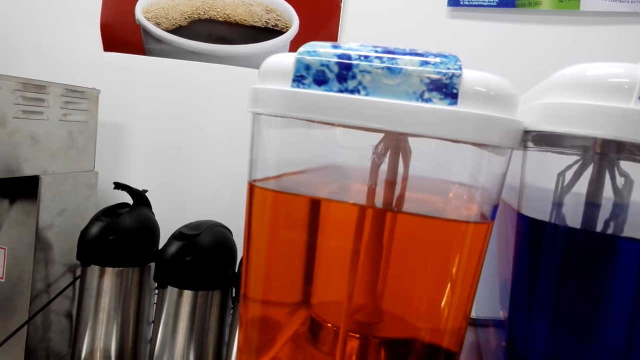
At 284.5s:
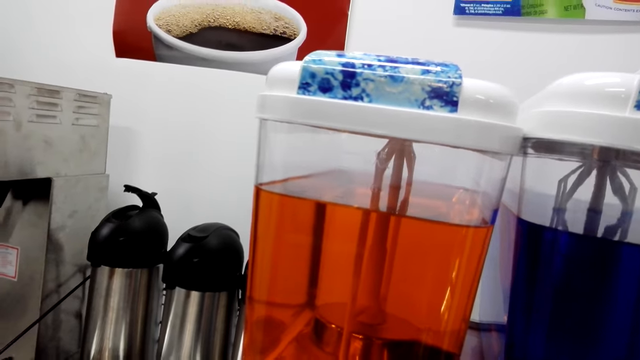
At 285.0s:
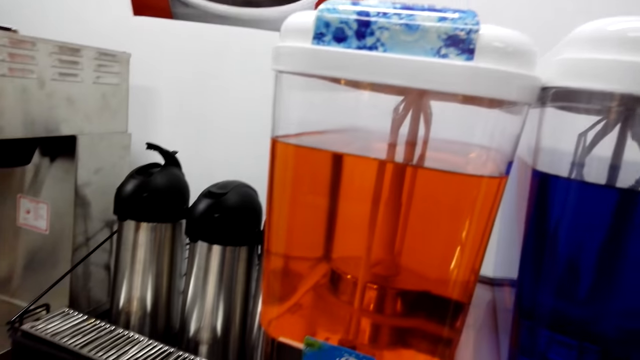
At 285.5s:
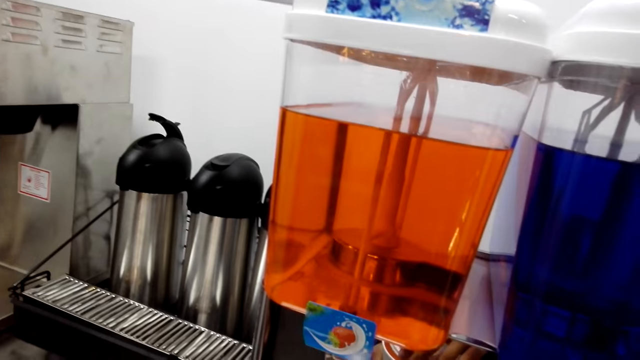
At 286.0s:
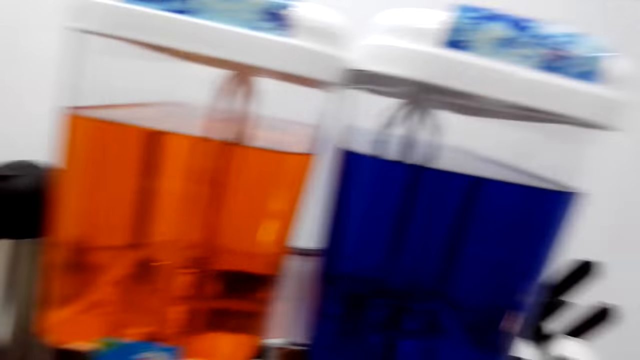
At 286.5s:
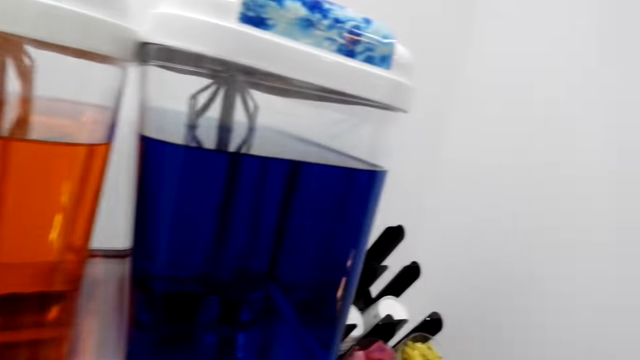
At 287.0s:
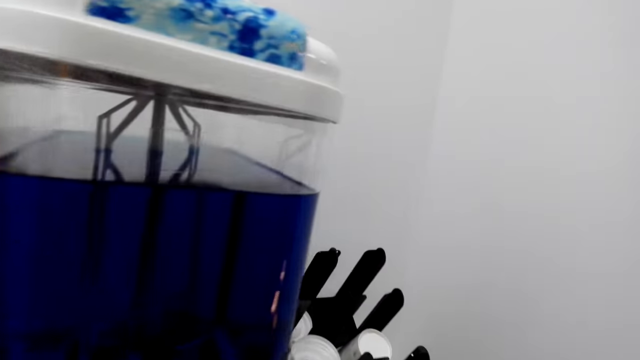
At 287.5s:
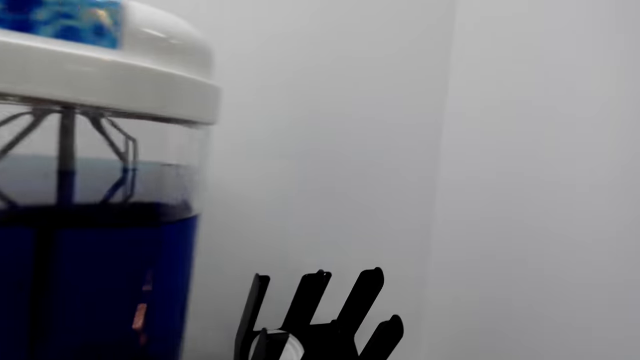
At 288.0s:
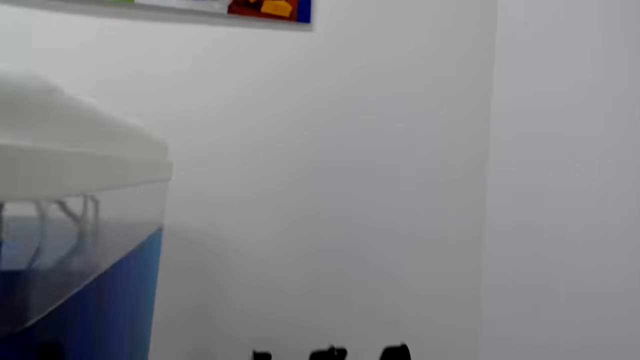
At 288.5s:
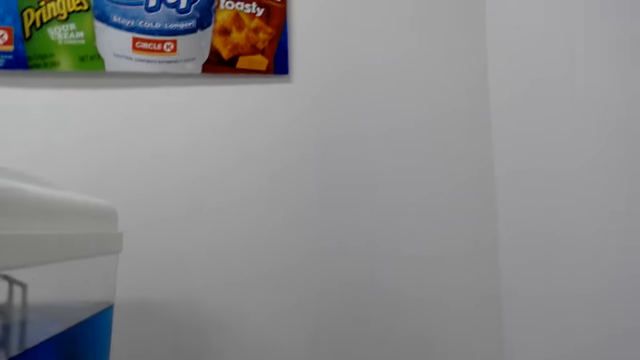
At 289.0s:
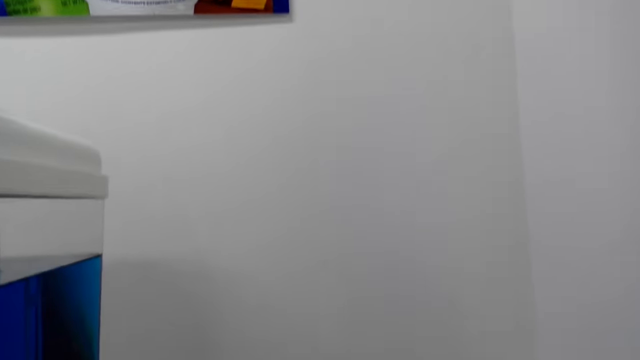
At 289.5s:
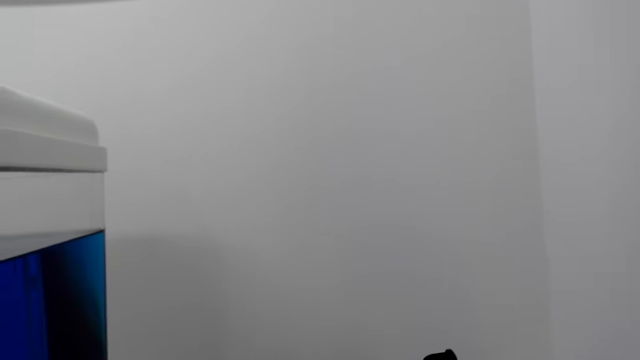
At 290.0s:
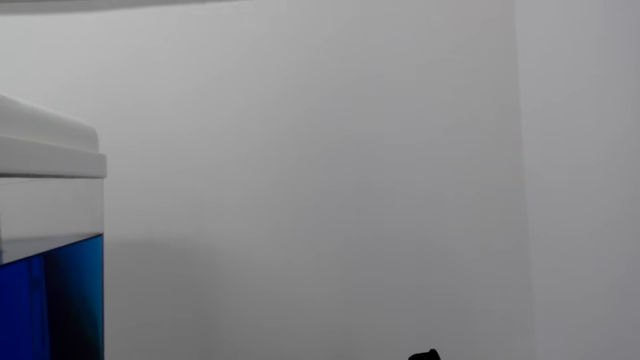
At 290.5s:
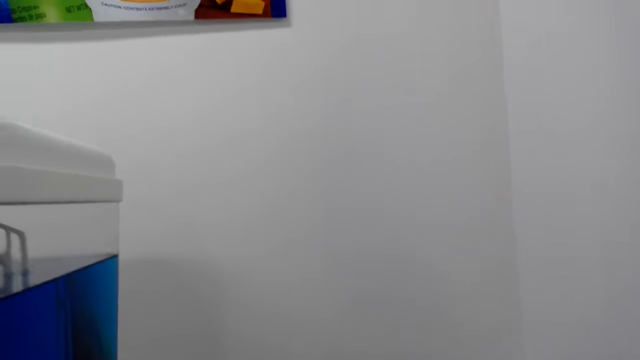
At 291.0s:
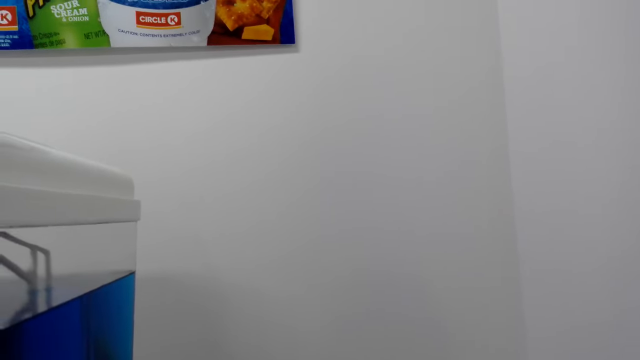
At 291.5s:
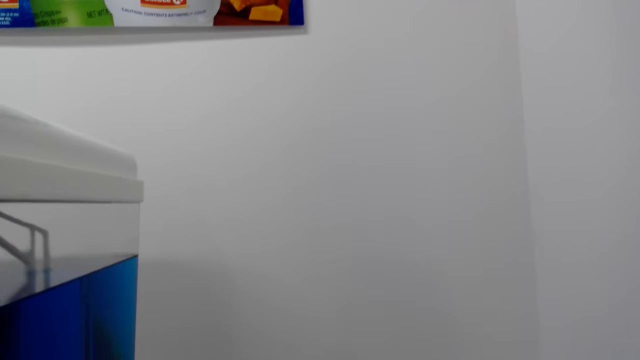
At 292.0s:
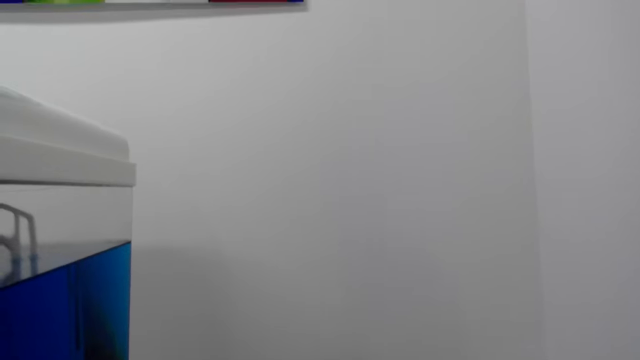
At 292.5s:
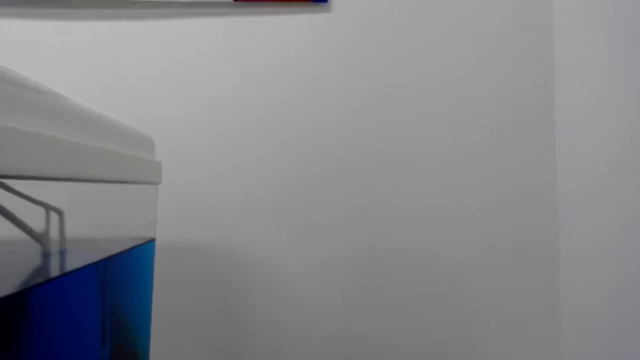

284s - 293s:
The camera wearer walks around the juice dispensers in the supermarket.

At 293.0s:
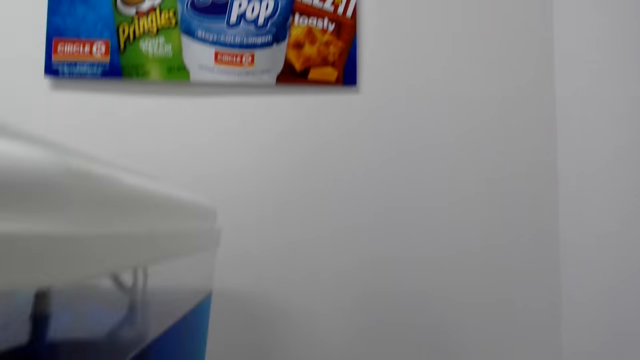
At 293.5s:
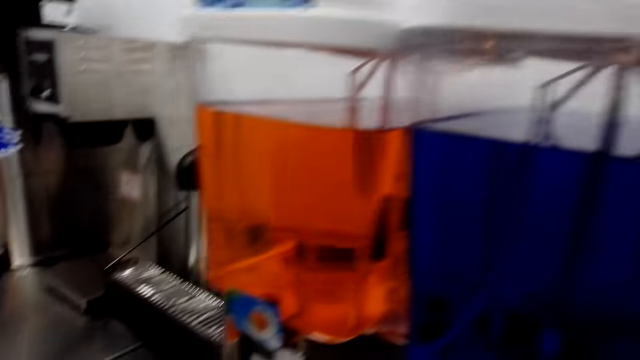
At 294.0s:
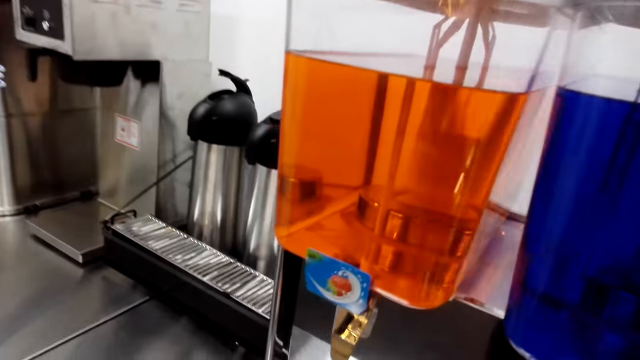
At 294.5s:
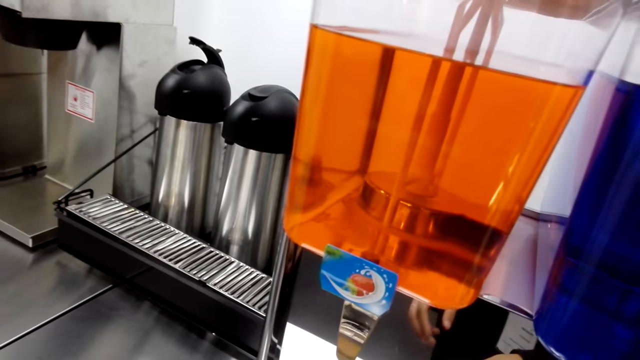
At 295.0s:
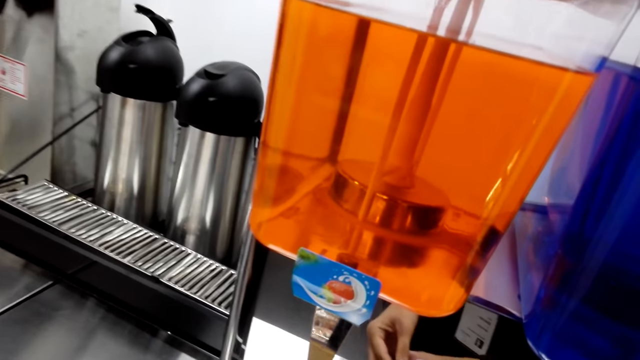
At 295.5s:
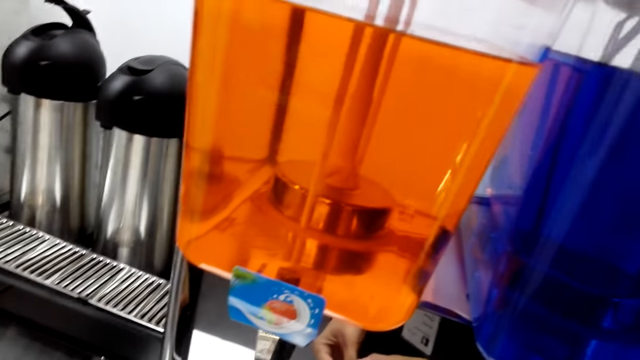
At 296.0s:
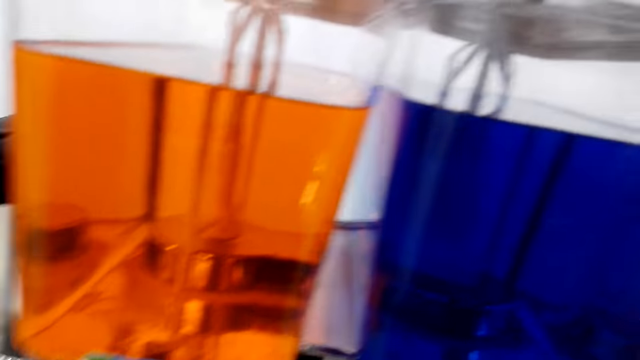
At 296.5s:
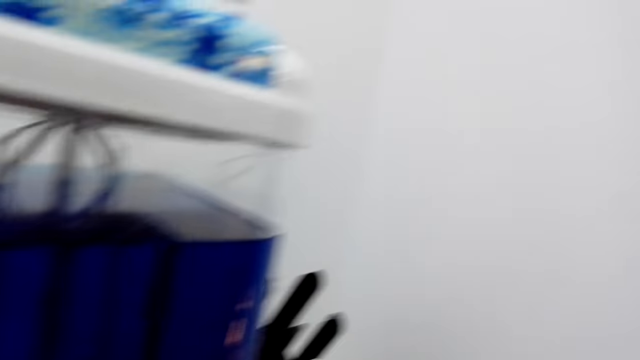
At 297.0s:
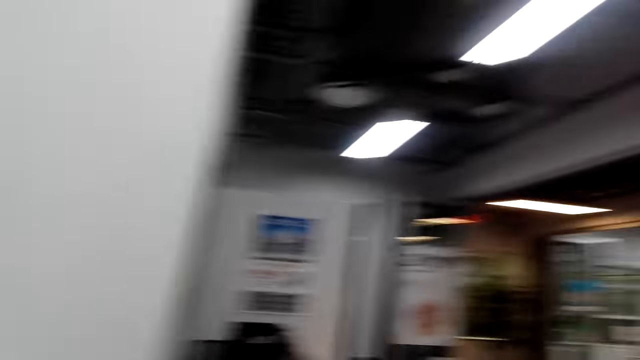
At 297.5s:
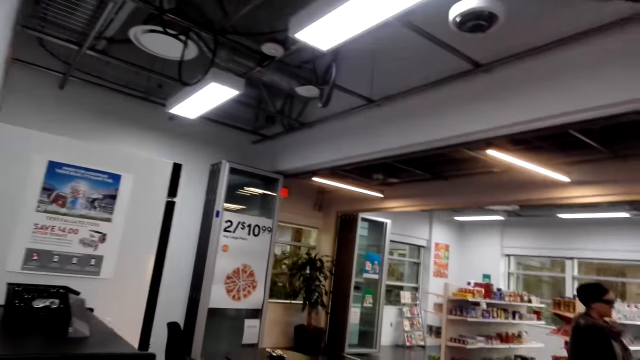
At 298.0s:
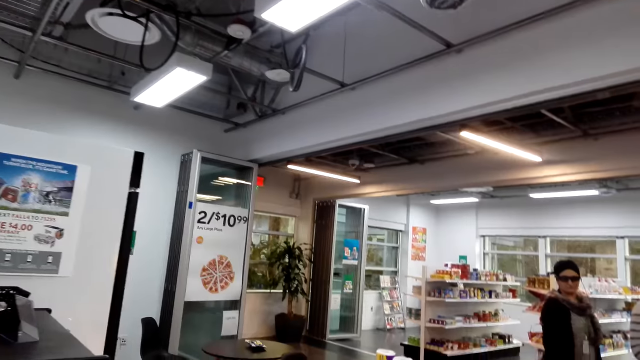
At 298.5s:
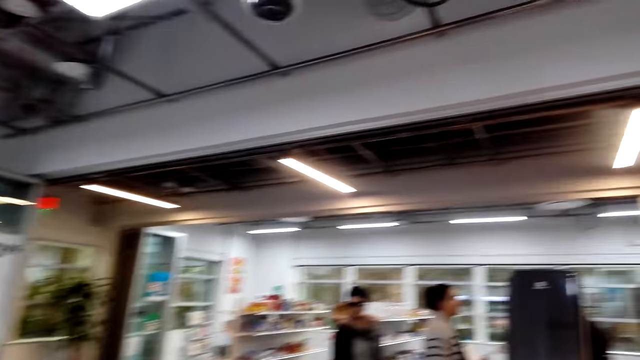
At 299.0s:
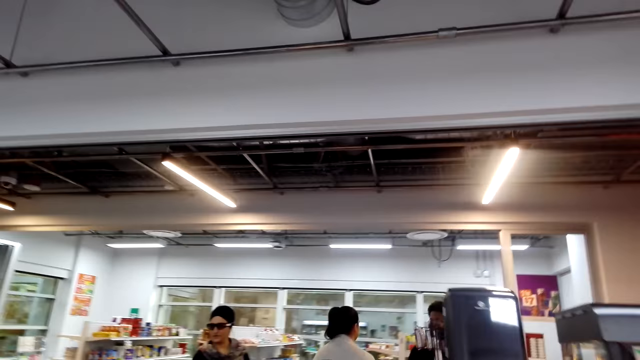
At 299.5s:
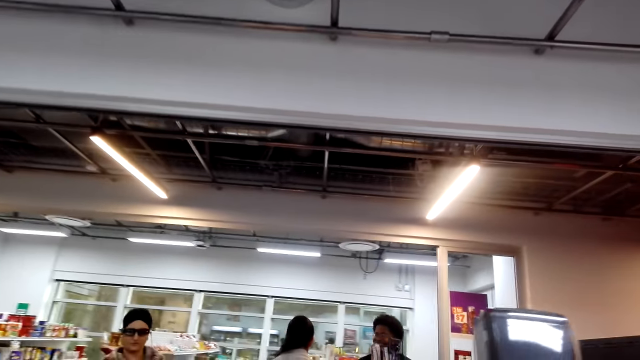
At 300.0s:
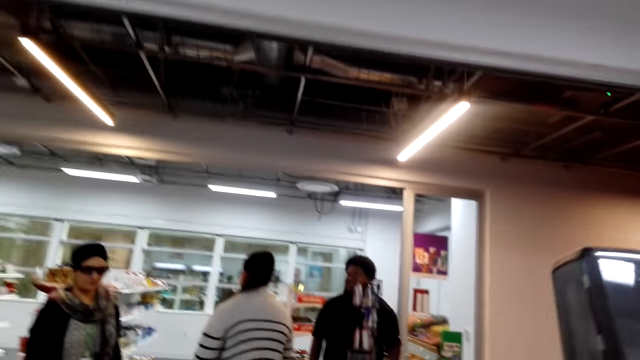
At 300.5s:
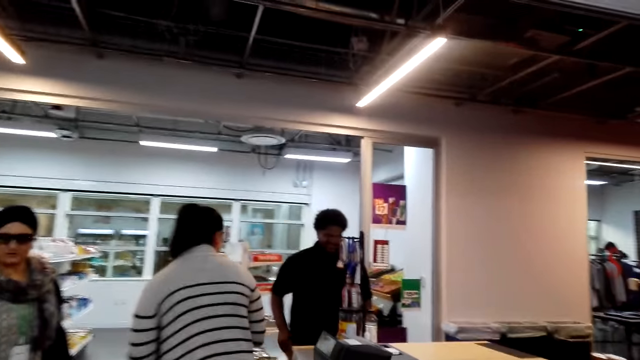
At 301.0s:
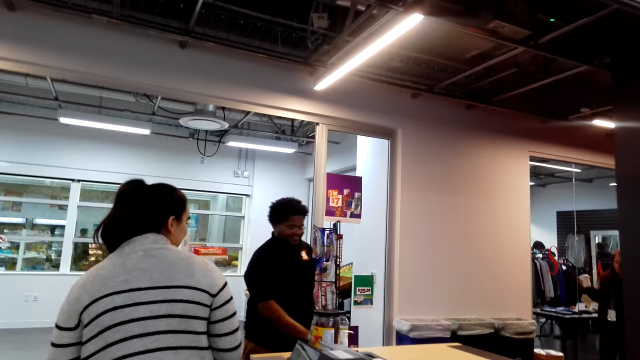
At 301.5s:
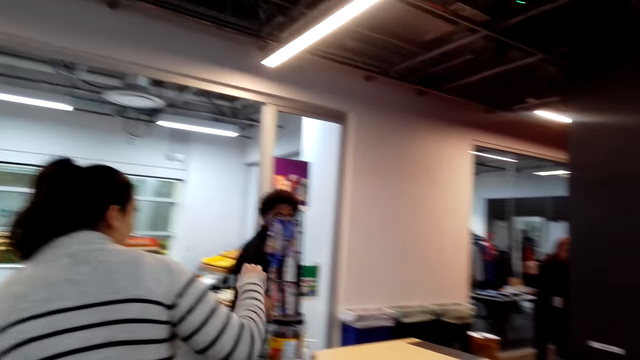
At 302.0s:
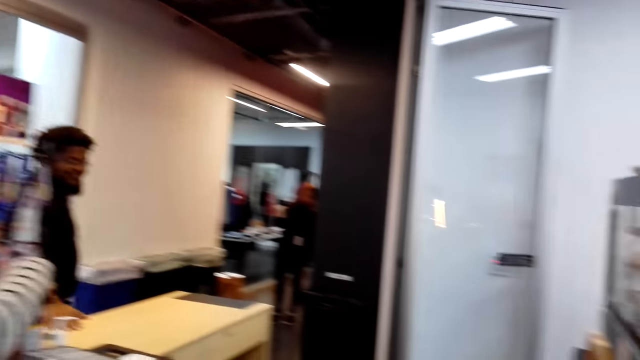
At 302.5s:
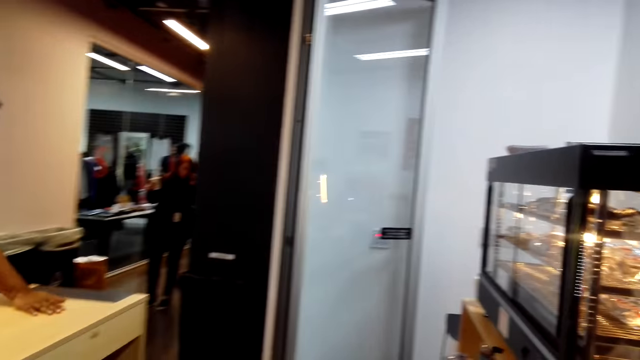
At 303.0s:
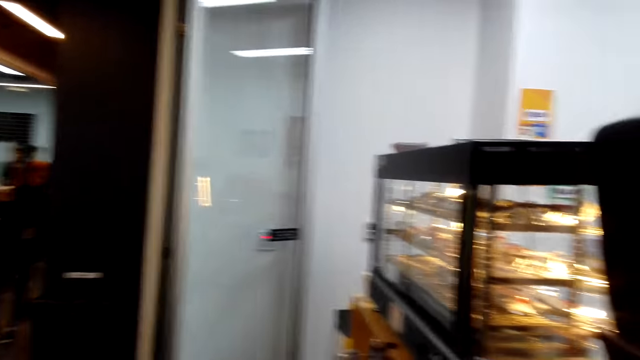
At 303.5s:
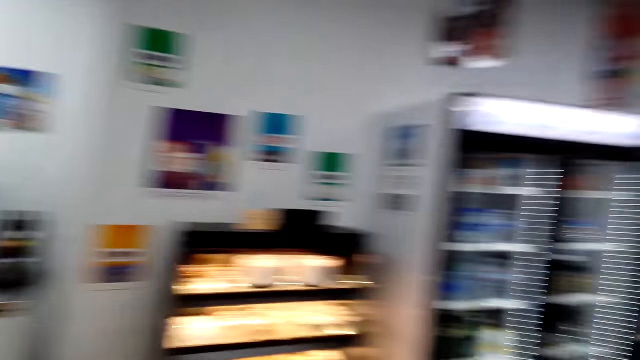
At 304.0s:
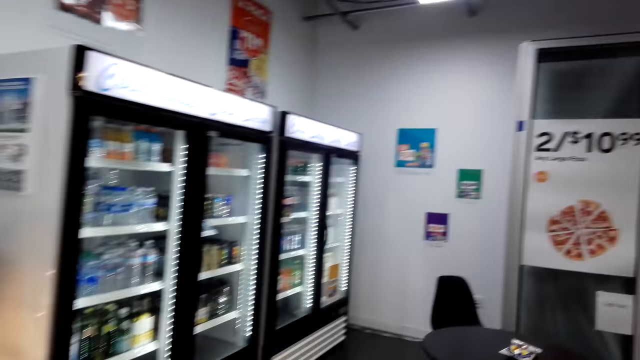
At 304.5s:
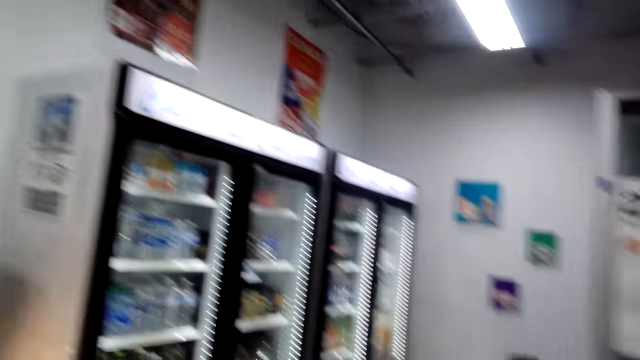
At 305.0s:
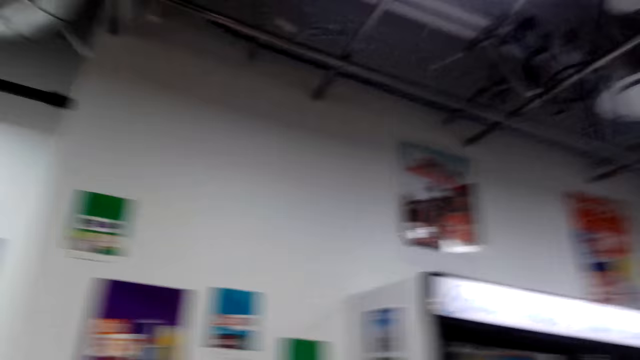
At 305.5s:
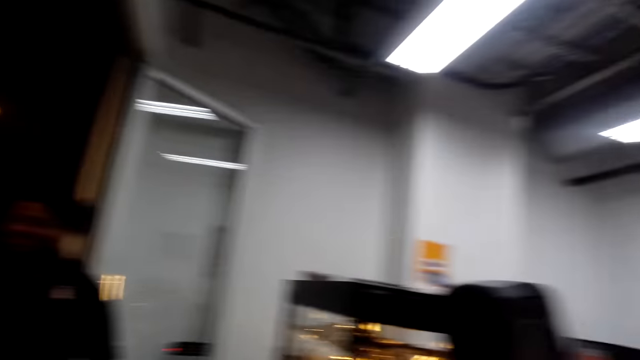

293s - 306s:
The camera wearer looks around. They look around again. They walk around the store. They look around the store.
